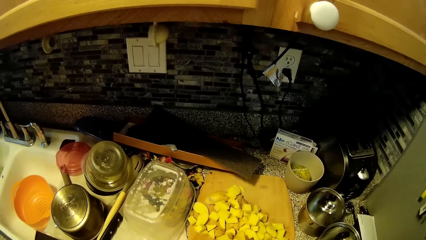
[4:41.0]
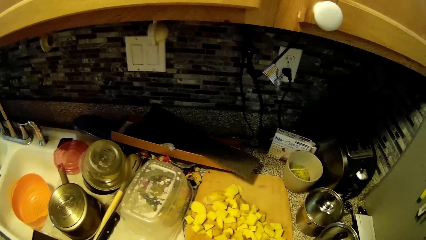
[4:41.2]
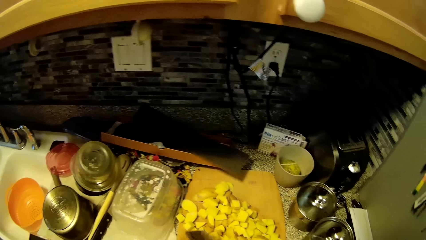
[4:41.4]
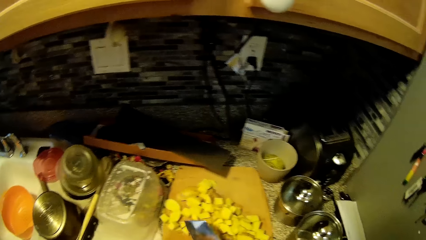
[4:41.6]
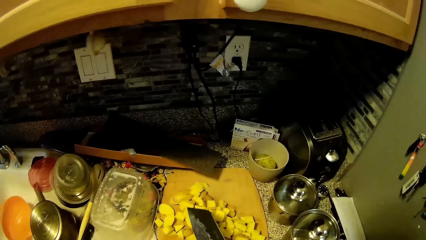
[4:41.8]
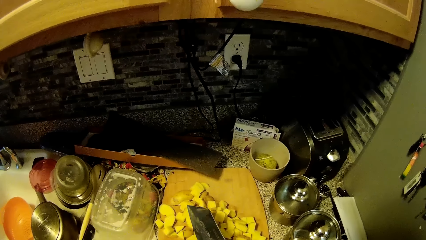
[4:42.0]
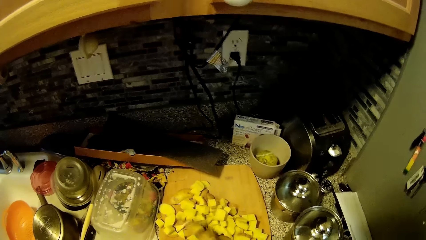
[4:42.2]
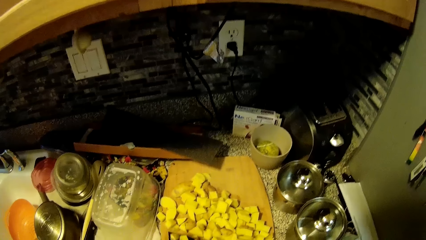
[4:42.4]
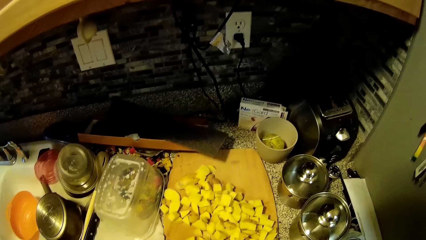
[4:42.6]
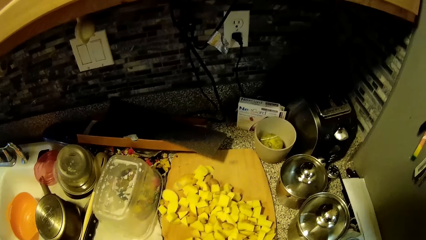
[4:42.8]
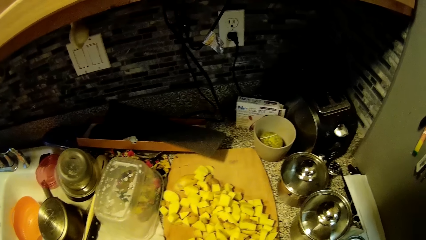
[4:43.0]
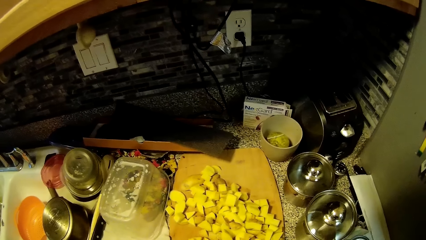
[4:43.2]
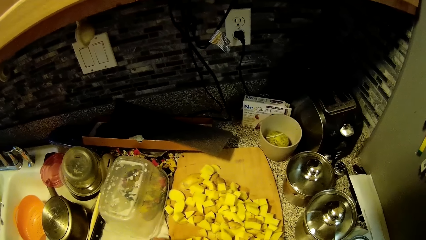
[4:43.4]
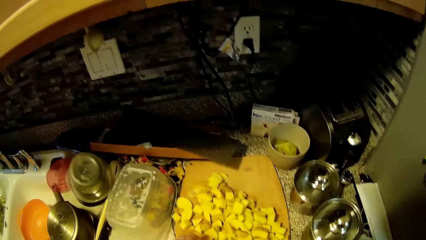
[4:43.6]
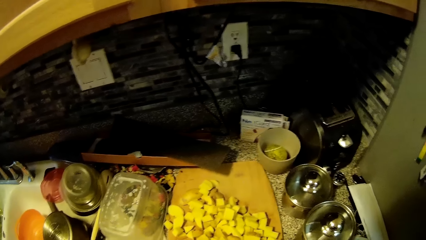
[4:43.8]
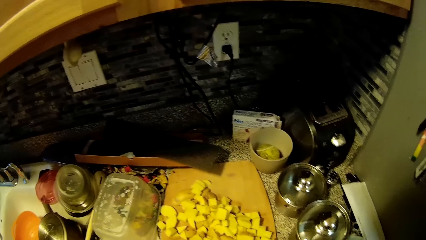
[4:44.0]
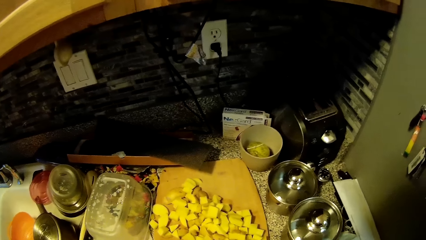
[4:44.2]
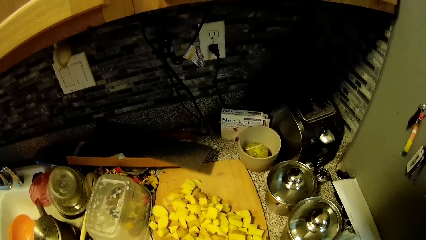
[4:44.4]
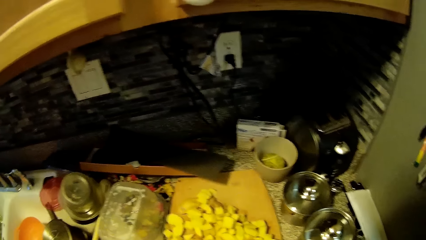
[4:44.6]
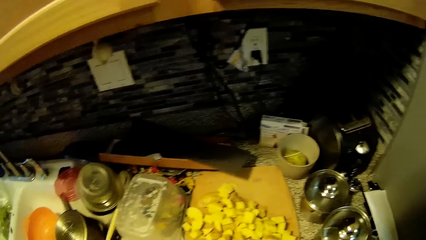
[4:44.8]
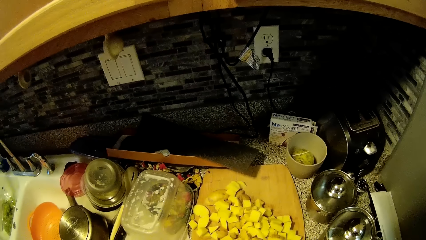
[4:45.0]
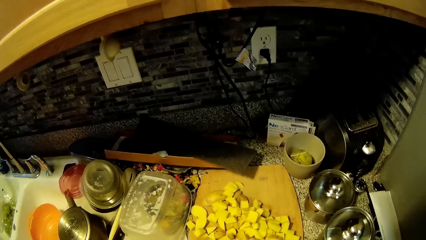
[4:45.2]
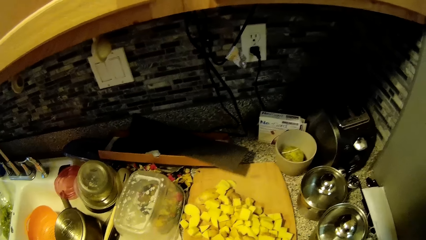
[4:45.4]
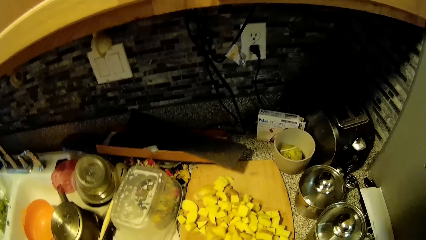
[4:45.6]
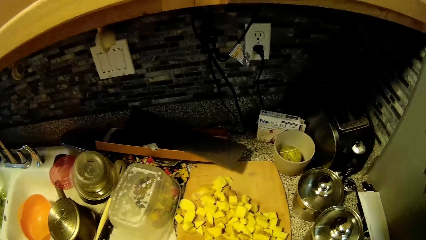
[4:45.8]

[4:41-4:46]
The camera wearer talks to a woman.

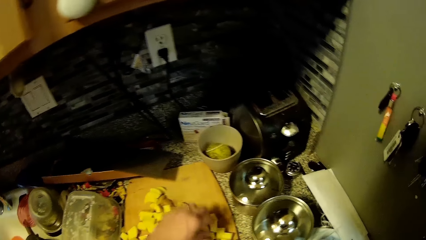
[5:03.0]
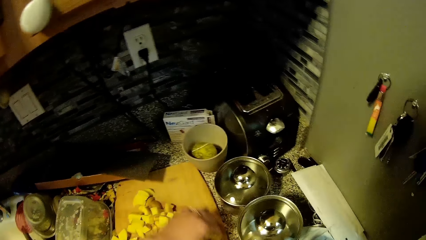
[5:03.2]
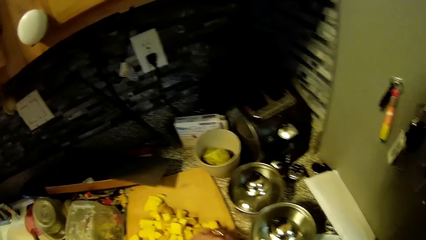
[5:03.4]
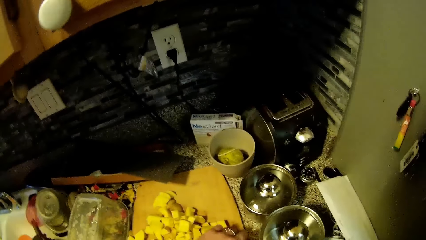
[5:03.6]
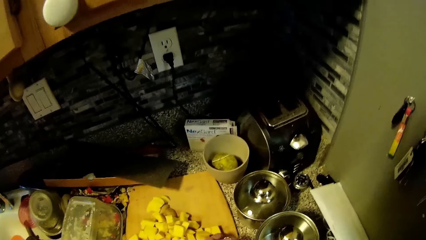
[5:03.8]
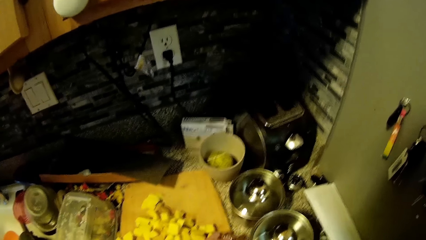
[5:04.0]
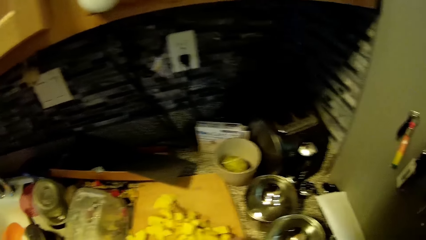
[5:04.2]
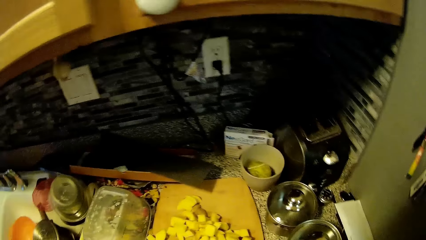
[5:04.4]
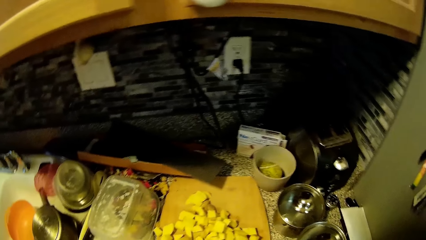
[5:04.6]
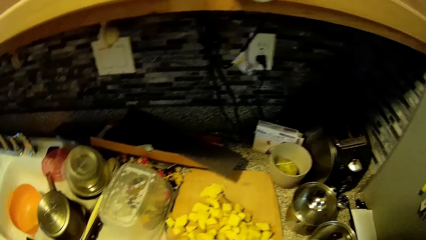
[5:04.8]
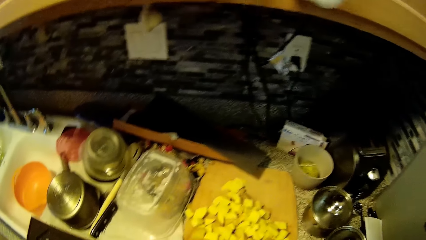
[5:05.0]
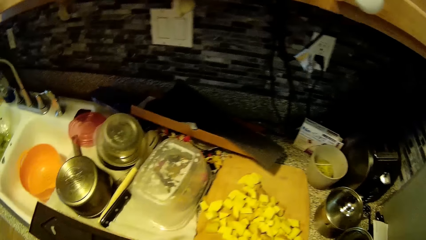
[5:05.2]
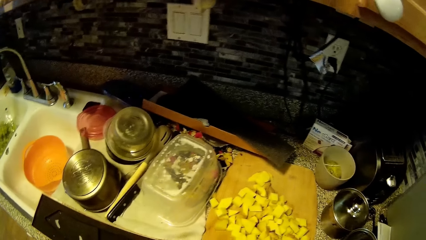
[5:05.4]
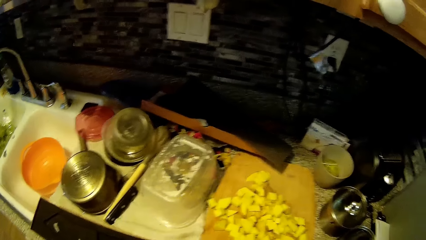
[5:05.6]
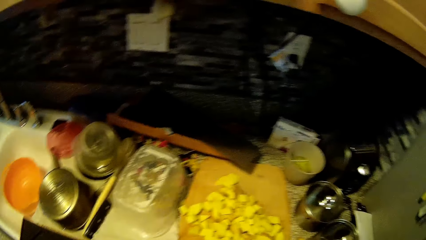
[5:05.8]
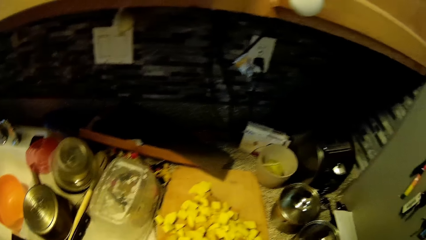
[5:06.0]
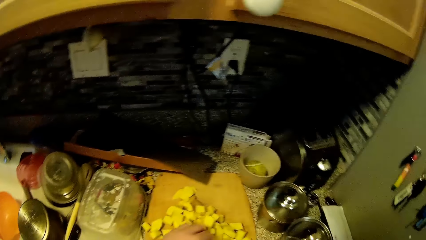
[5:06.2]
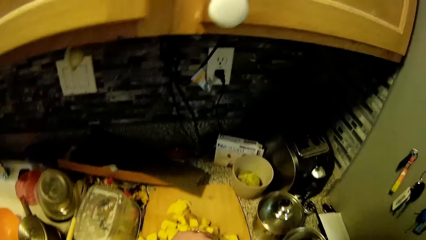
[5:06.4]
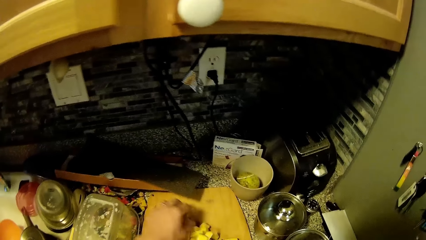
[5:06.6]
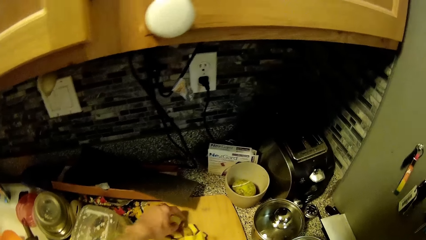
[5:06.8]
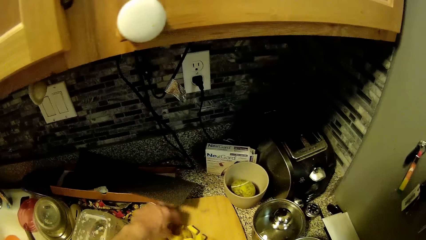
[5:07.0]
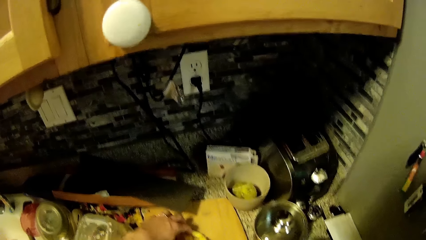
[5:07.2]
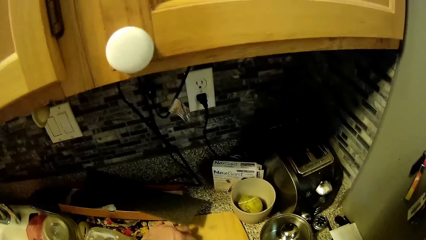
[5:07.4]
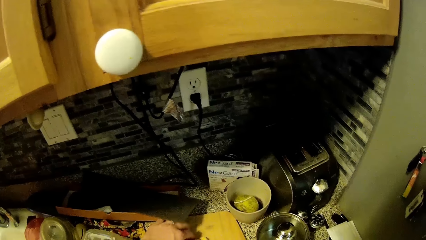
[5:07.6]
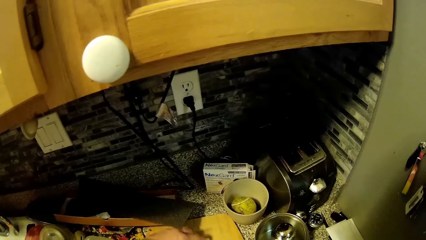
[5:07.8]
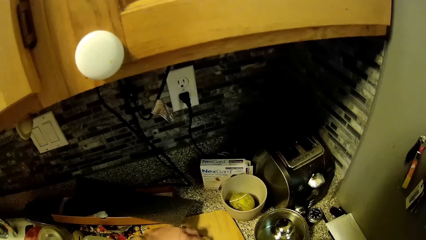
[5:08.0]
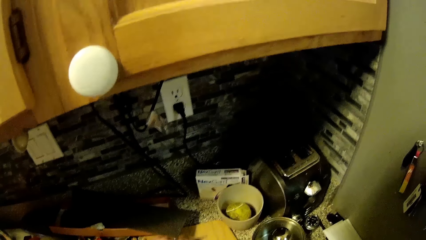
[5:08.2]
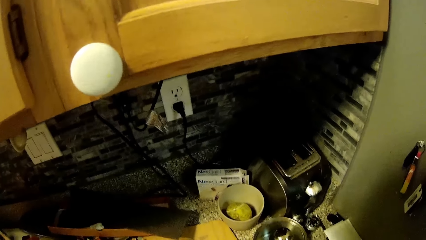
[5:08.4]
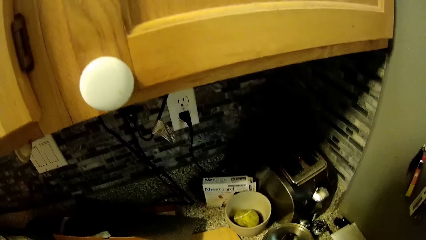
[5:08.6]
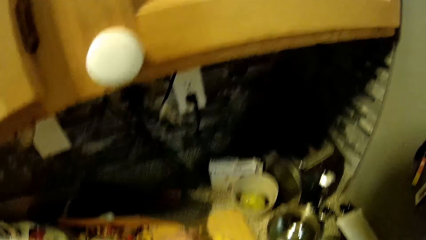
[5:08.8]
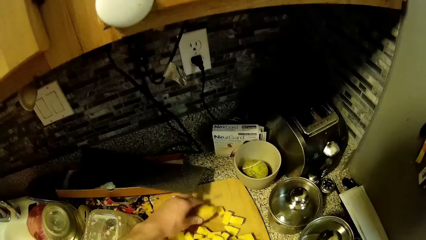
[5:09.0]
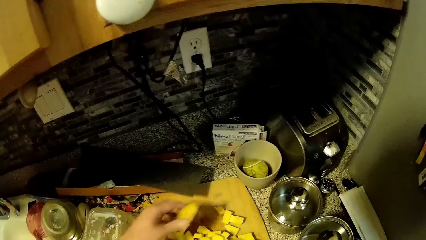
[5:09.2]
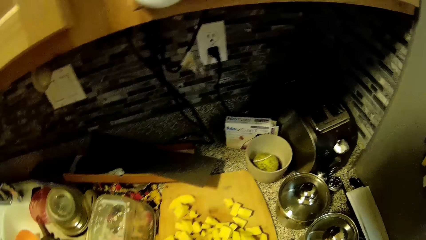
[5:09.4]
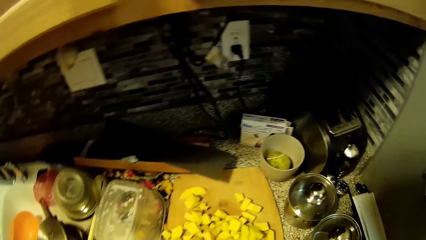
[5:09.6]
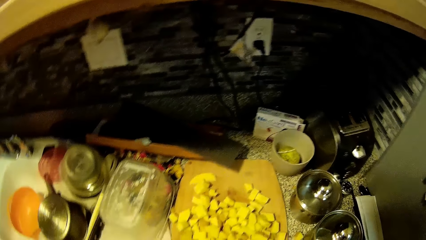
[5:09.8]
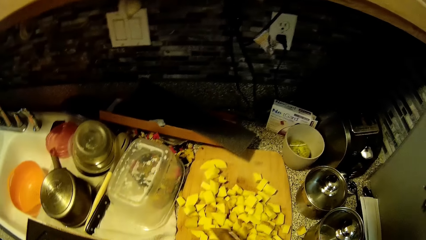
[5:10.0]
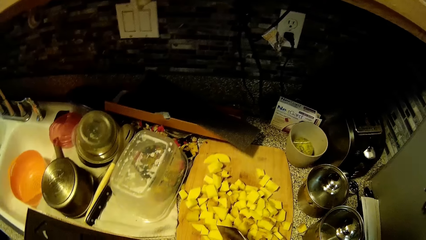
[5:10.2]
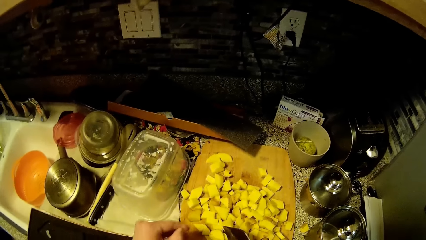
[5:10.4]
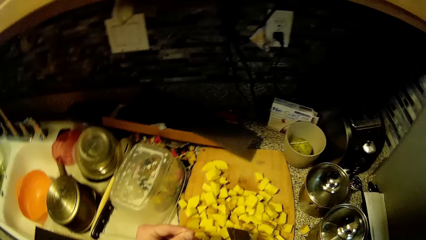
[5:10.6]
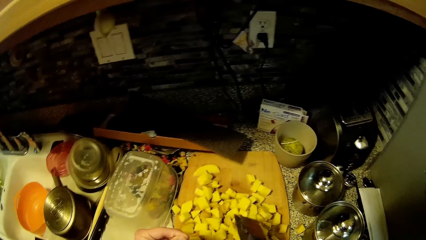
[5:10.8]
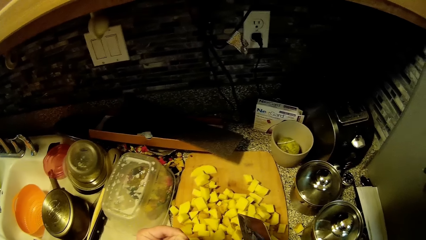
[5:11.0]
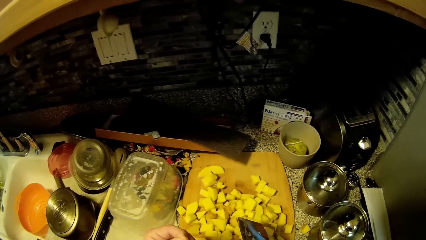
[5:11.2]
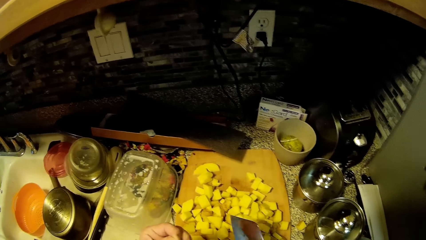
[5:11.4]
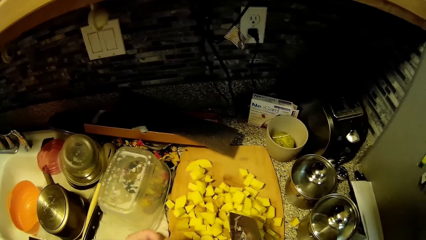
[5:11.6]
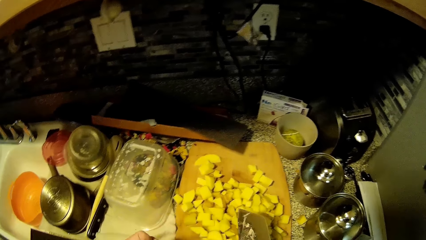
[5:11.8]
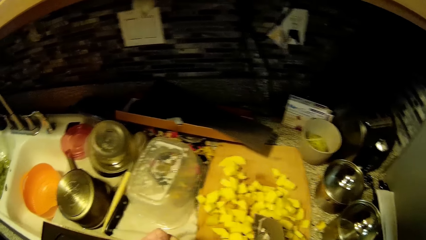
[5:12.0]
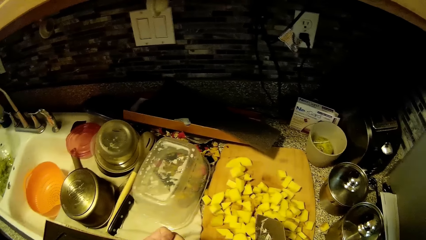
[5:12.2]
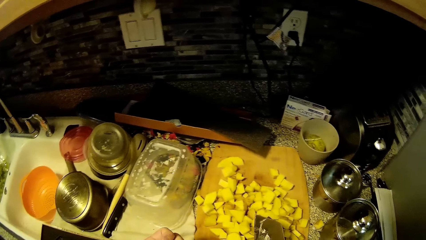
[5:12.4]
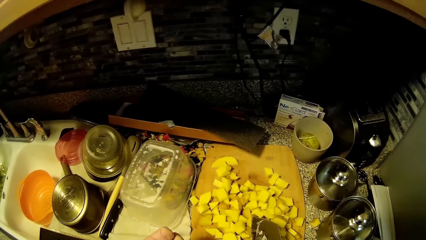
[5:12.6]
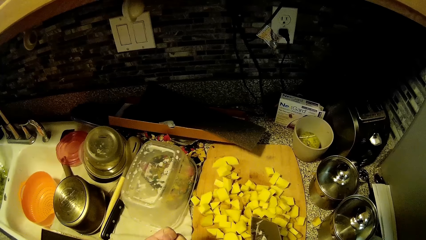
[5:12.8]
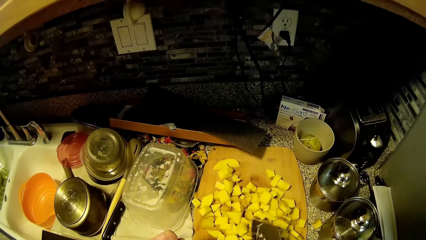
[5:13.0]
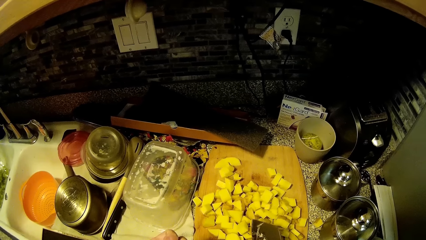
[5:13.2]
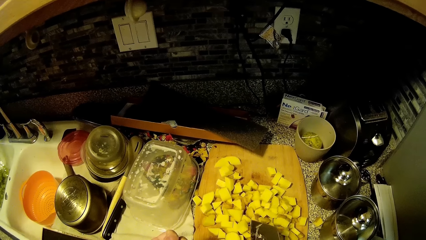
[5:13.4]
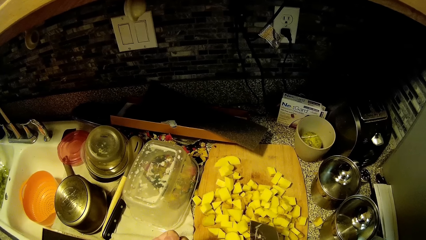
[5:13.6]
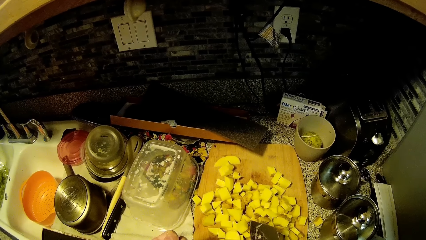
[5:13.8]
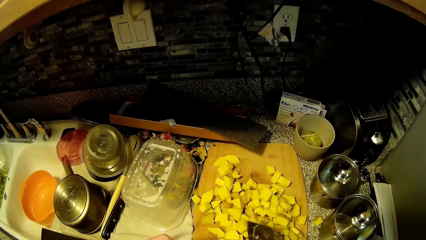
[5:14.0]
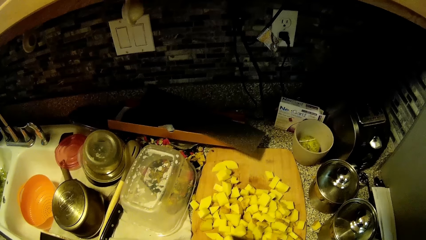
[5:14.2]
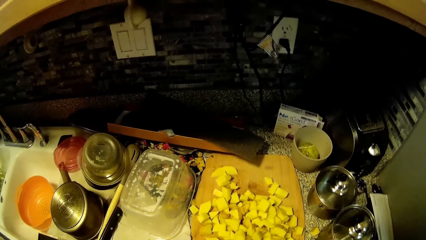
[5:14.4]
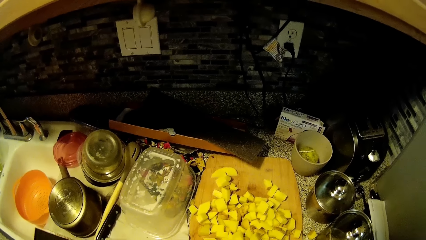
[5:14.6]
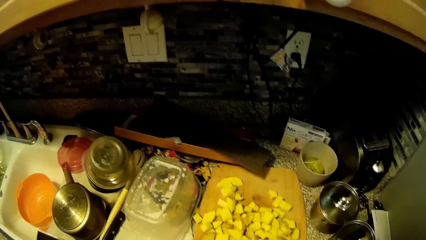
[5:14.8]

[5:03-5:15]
The camera wearer picks a potato. They chop the potato. They pick the potato. They talk.
